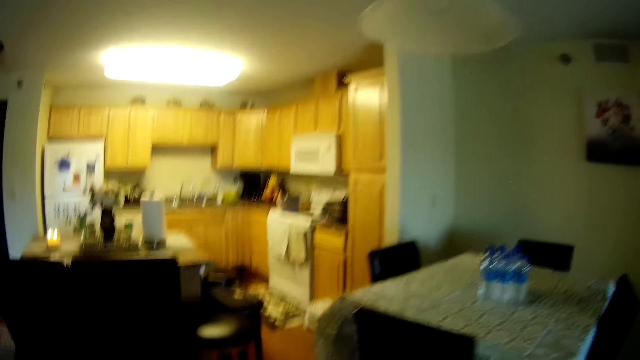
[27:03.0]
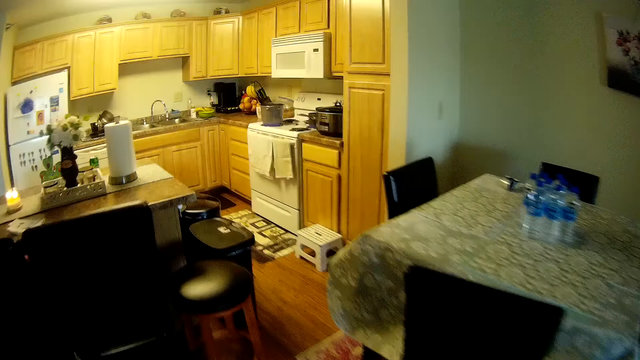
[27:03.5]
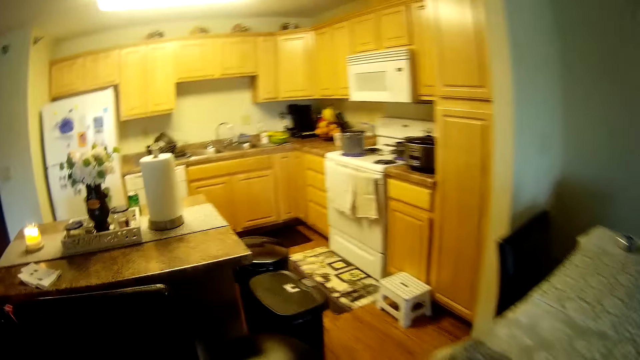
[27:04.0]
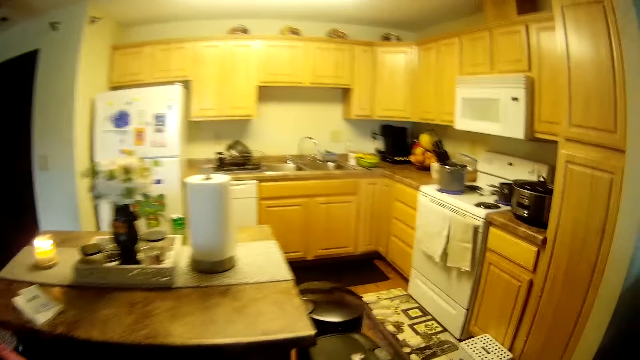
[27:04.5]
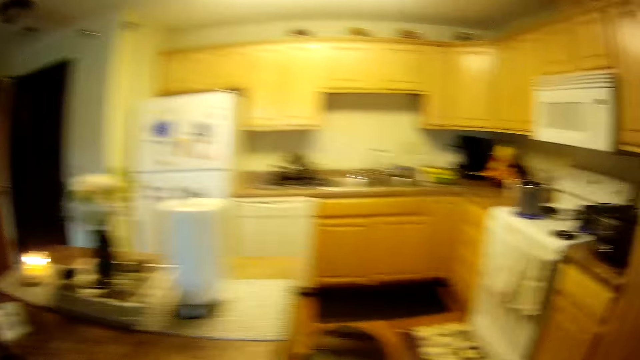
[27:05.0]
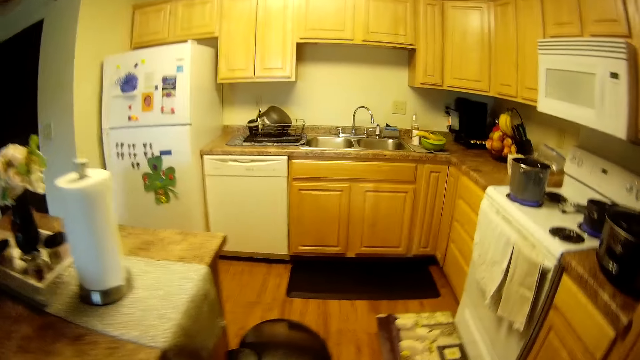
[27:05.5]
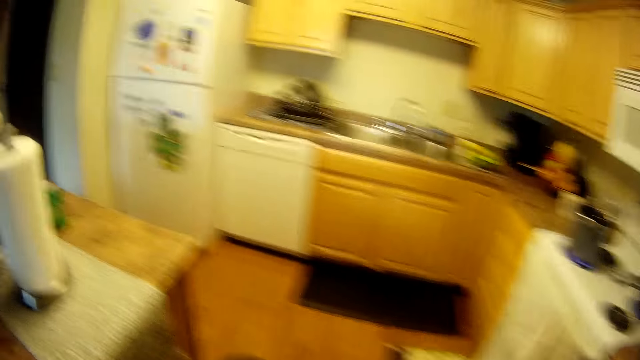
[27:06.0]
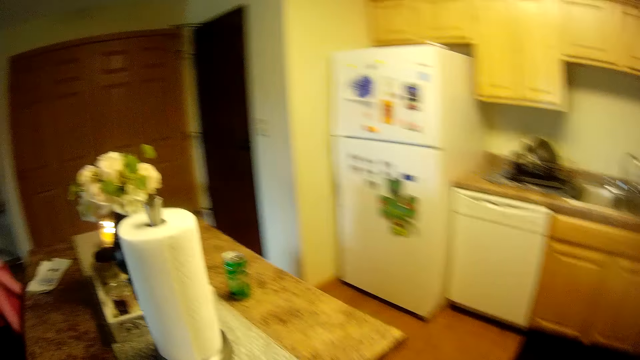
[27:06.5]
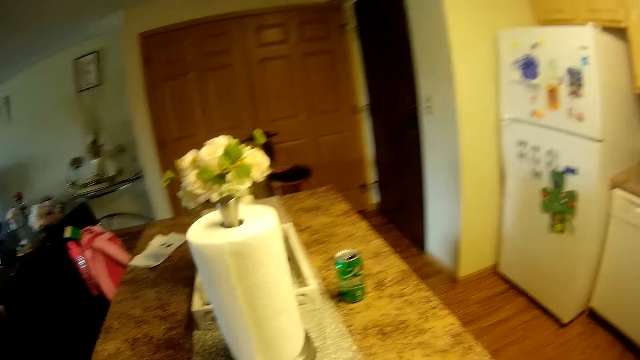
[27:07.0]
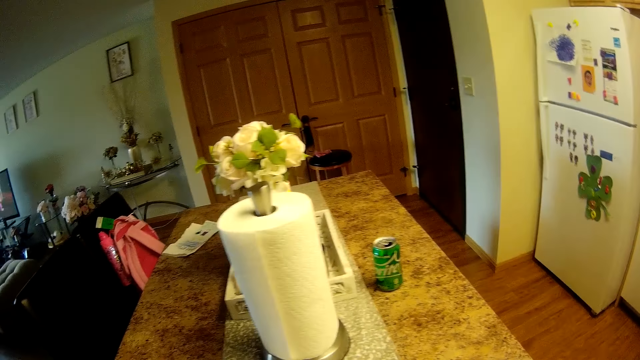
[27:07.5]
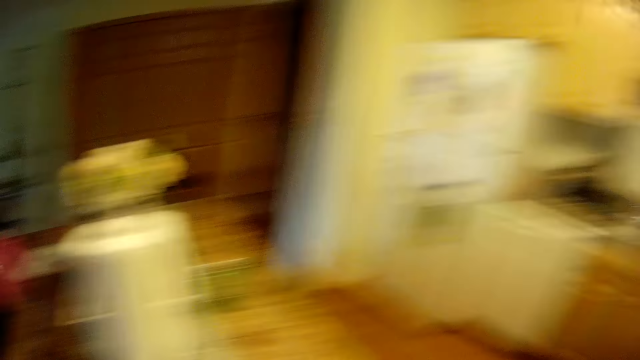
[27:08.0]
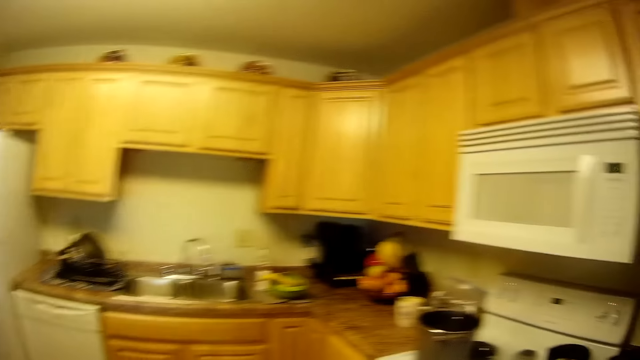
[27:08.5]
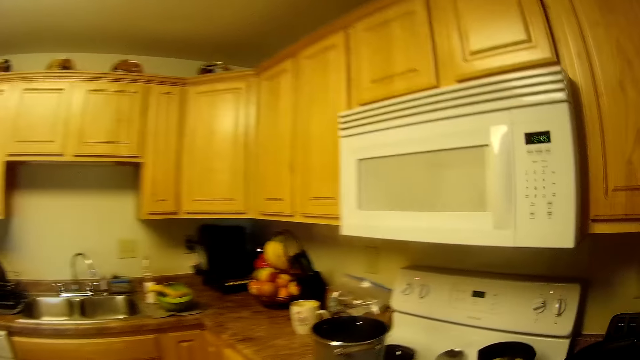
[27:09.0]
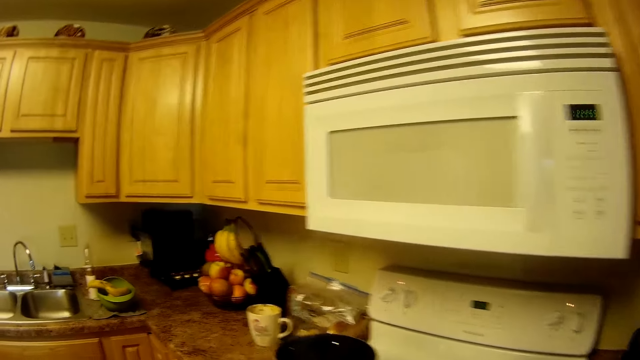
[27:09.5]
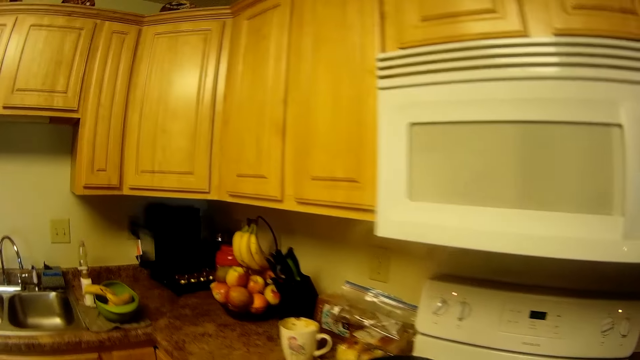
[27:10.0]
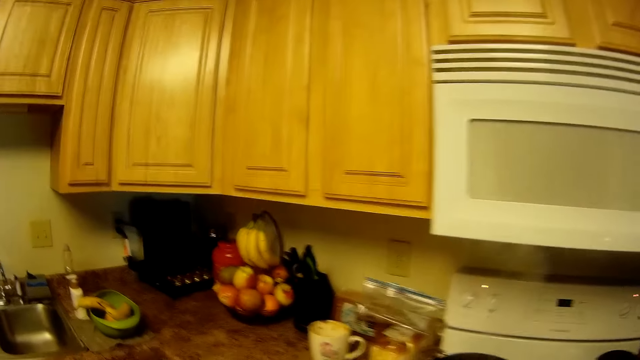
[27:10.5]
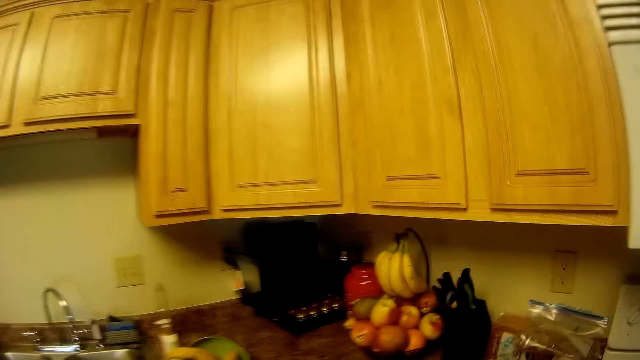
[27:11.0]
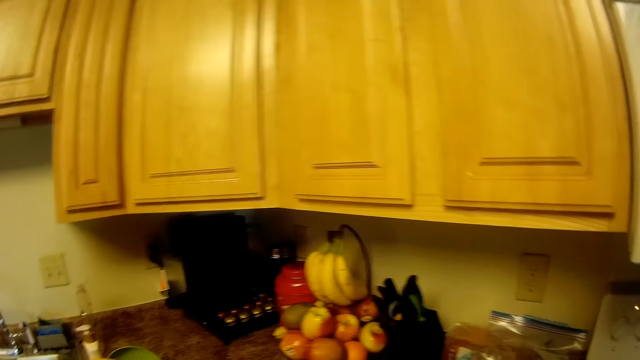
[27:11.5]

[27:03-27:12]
The camera wearer moves towards the dining table.

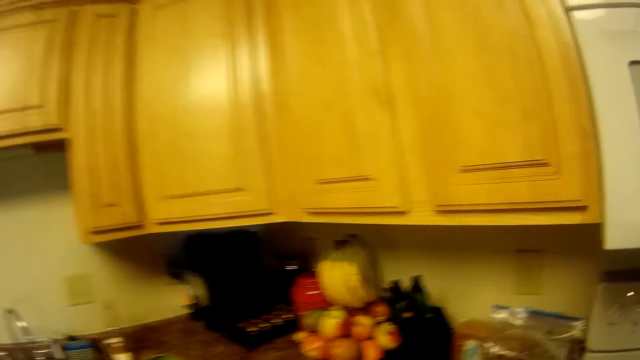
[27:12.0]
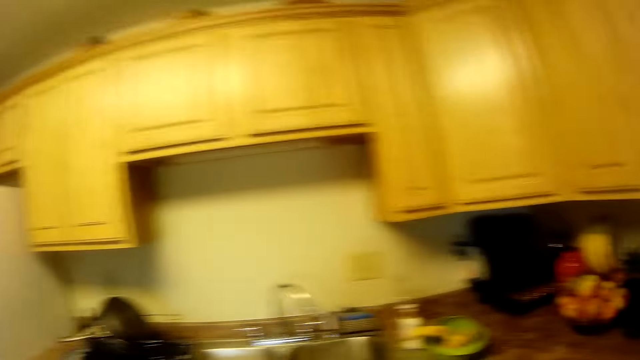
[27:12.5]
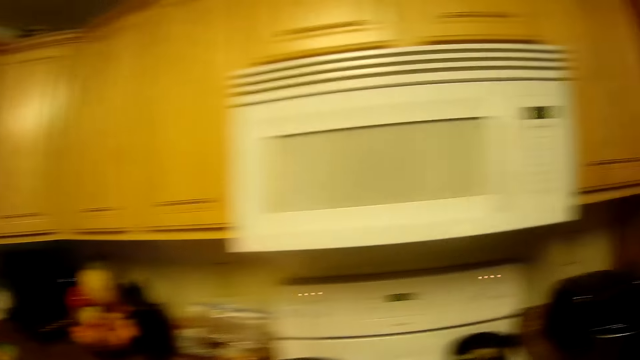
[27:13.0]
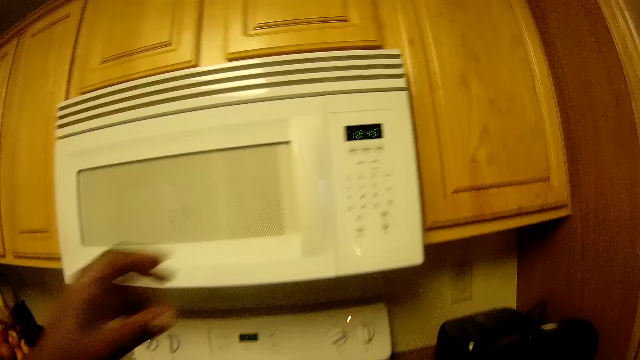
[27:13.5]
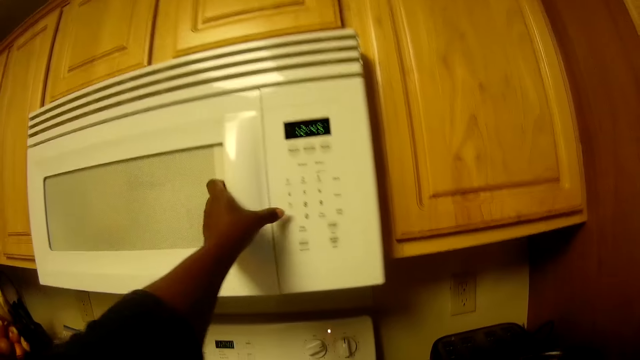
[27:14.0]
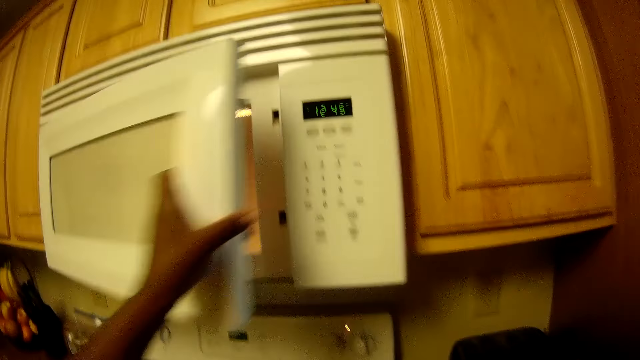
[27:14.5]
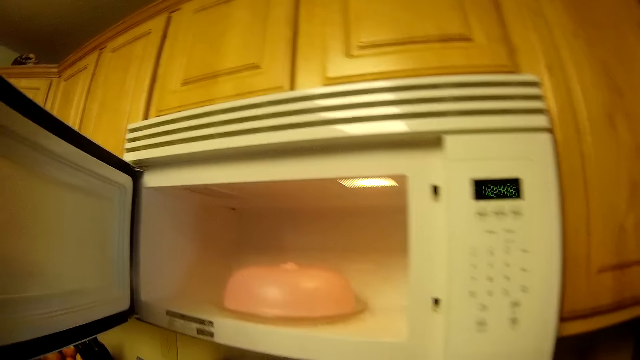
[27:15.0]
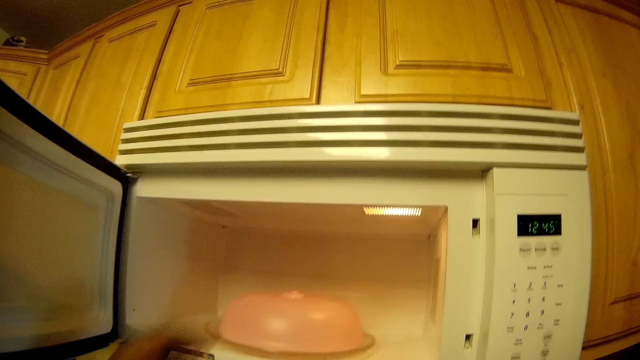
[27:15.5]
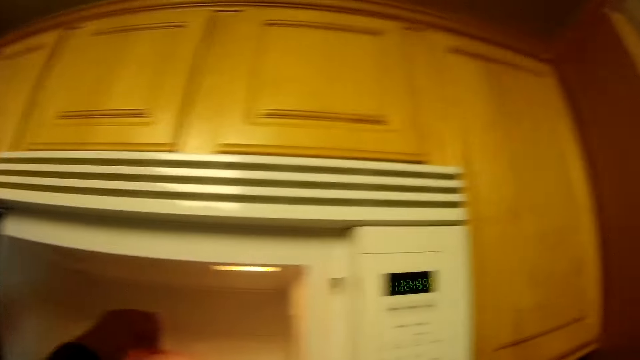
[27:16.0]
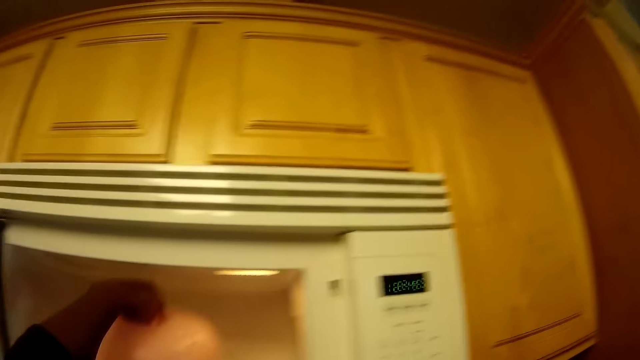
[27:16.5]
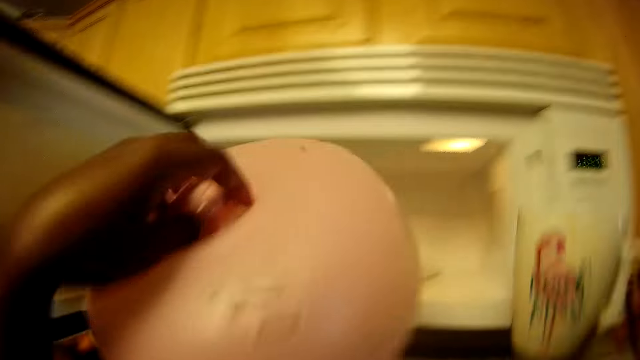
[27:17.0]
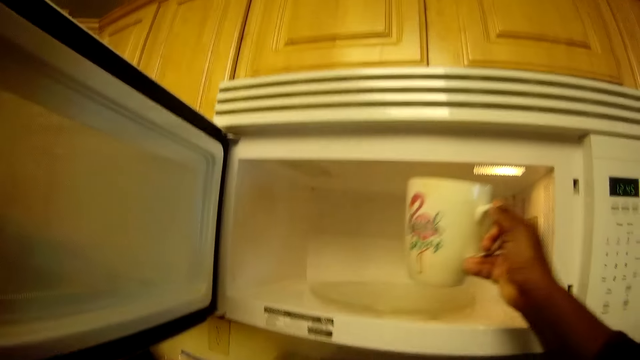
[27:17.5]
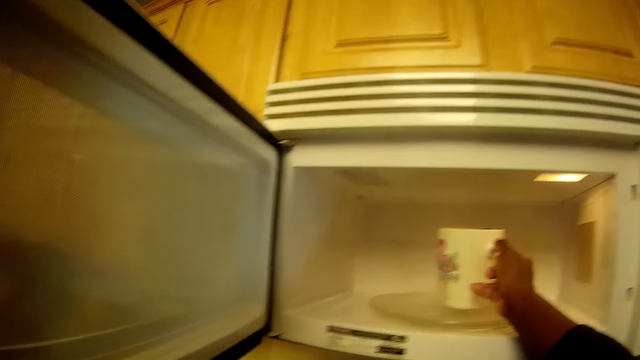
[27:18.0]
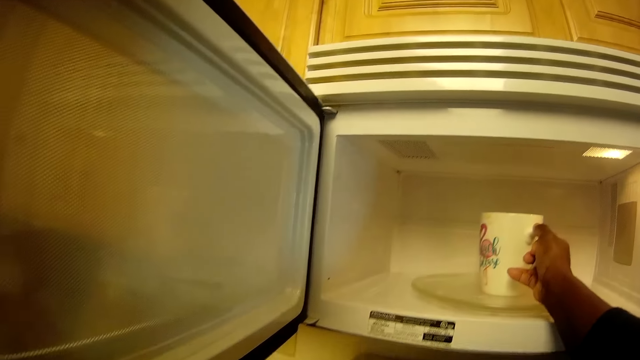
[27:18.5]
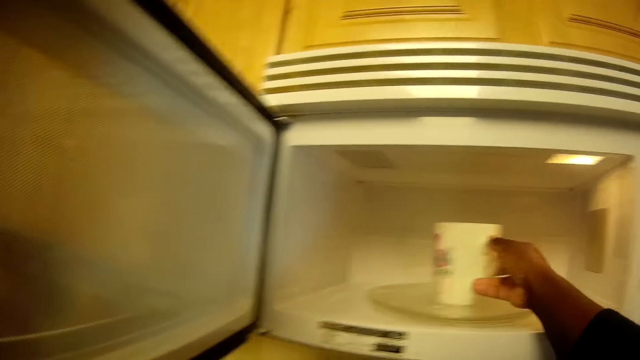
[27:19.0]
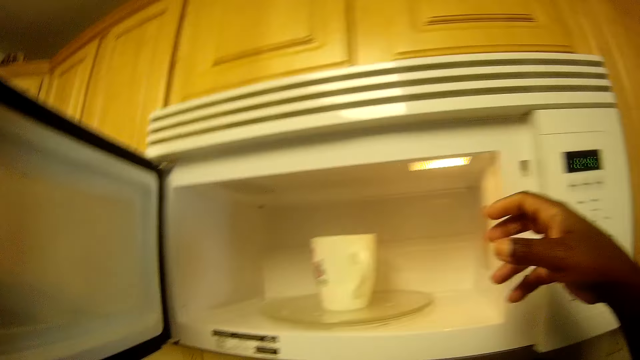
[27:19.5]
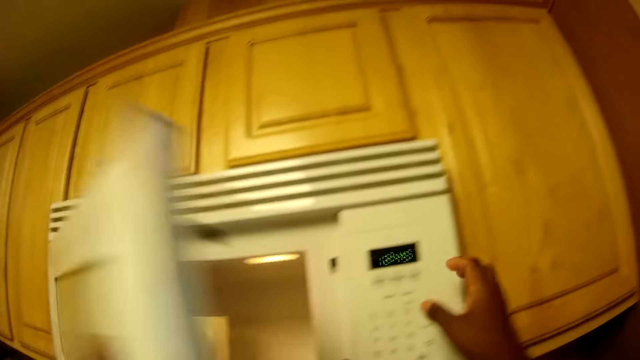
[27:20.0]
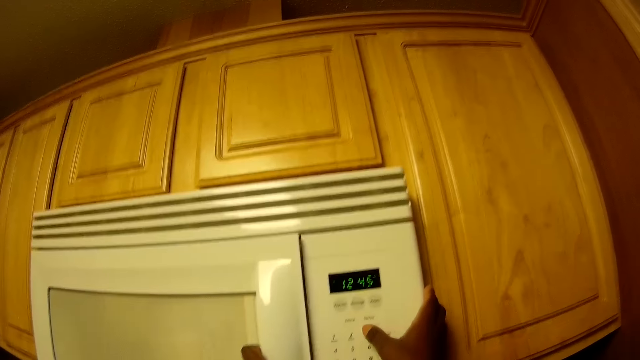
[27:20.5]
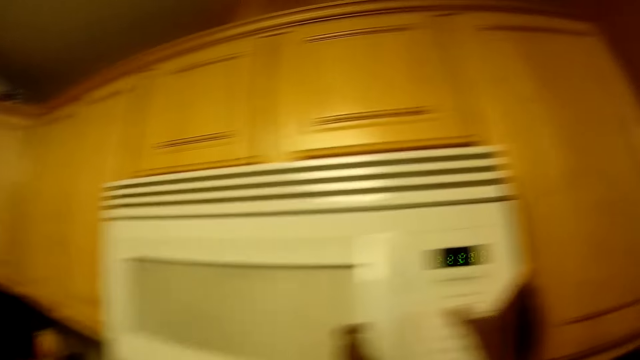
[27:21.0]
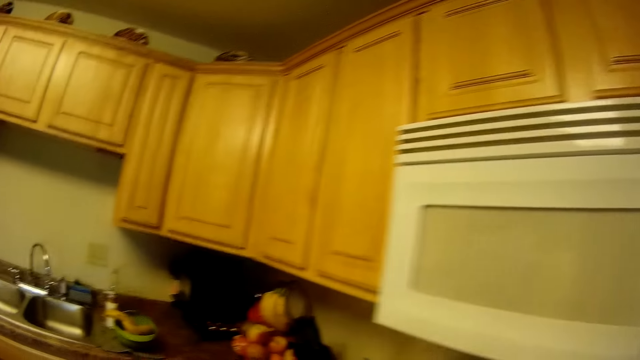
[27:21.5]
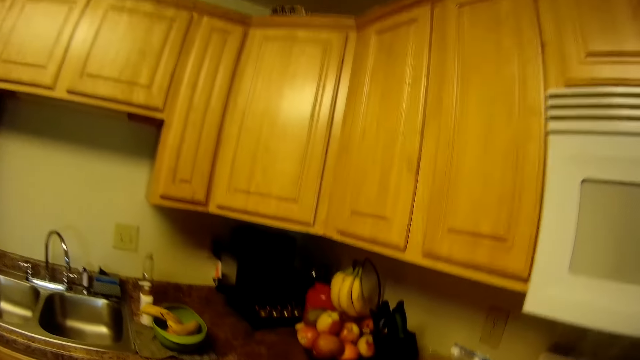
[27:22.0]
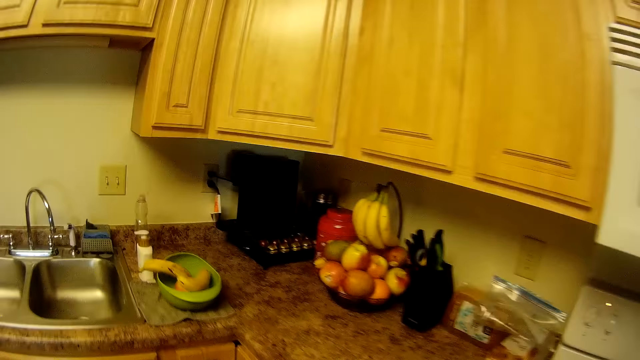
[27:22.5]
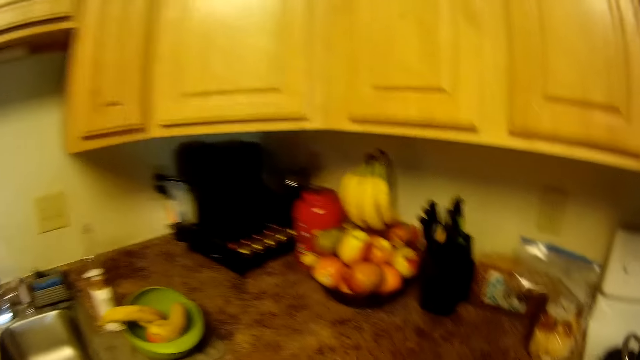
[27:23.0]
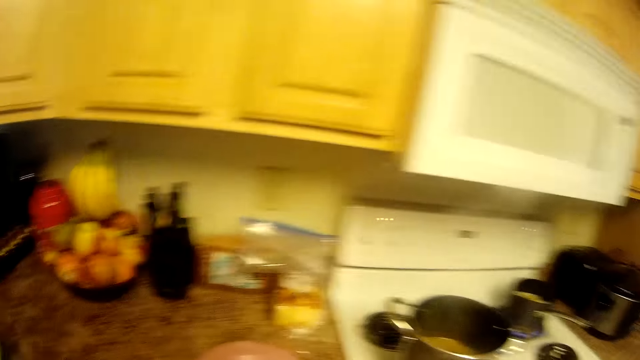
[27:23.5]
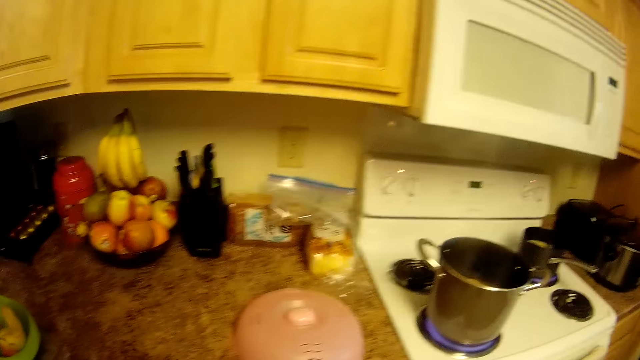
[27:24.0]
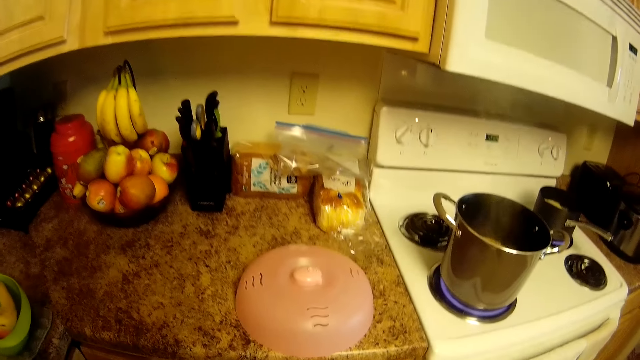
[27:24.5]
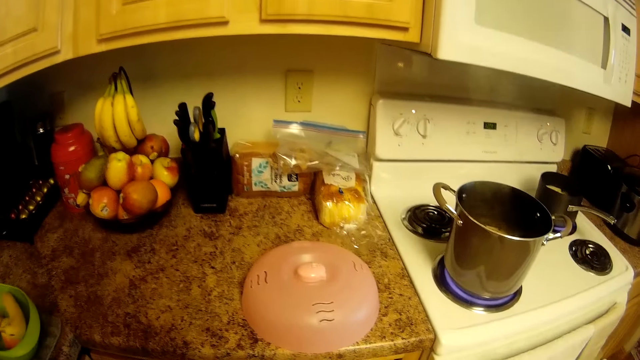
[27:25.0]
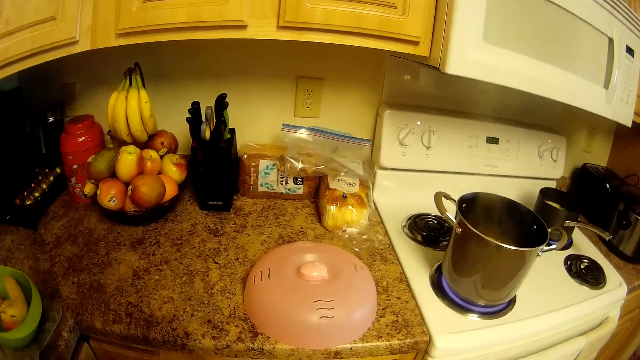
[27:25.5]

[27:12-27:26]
The camera wearer opens a microwave with her left hand. She picks up a cloche from the microwave with her left hand. She puts a cup inside the microwave with her right hand. She closes the microwave with her left hand. She regulates the microwave with her right hand. She looks around.
